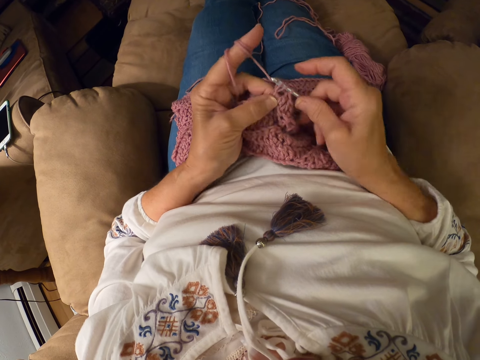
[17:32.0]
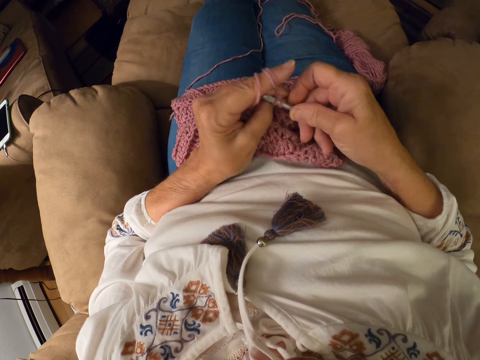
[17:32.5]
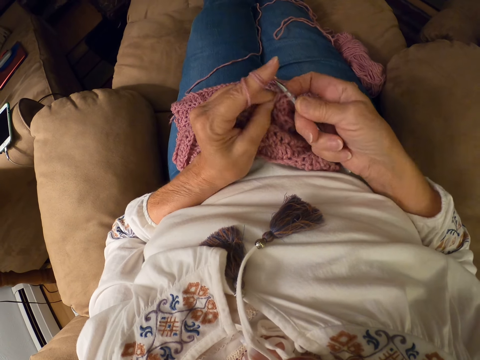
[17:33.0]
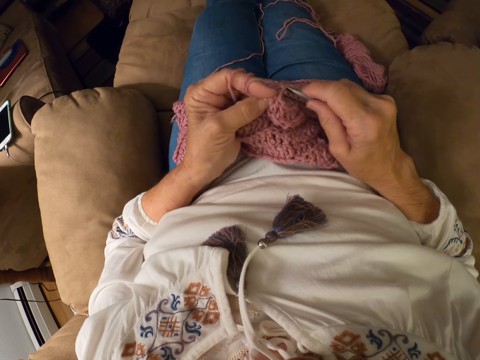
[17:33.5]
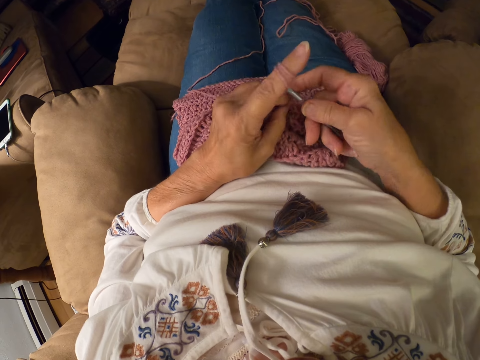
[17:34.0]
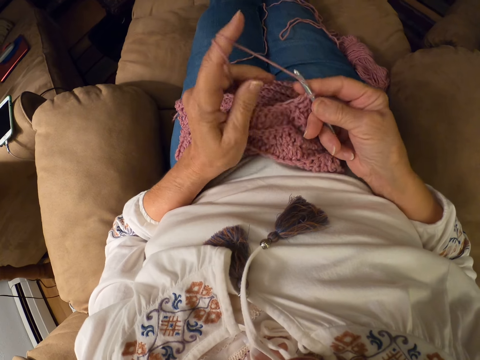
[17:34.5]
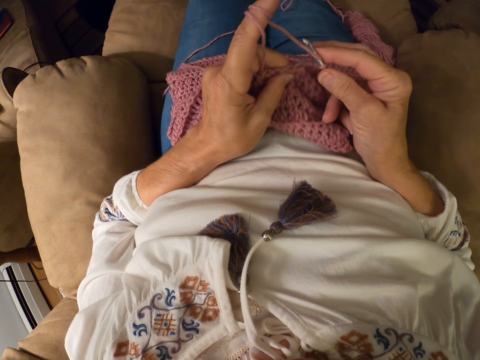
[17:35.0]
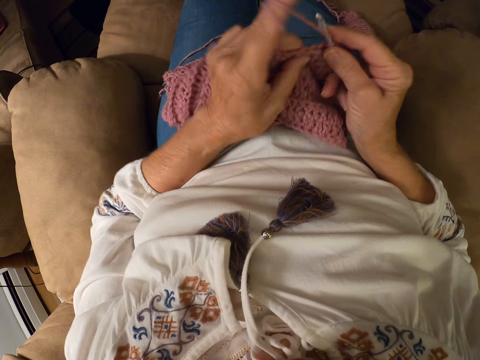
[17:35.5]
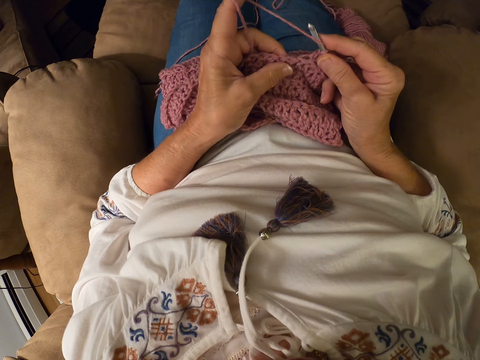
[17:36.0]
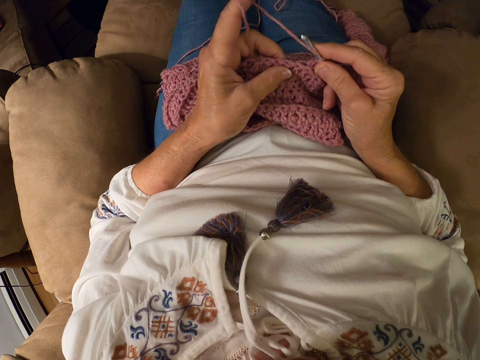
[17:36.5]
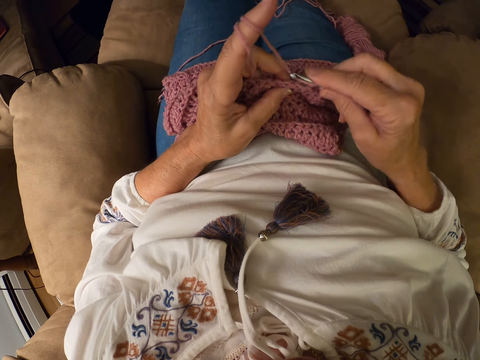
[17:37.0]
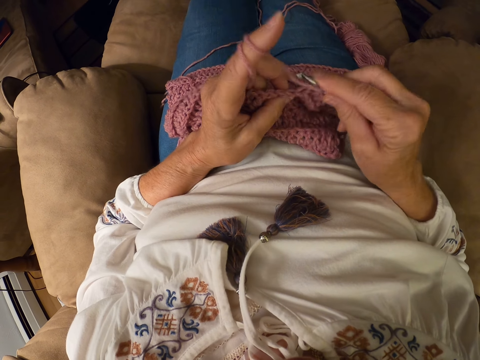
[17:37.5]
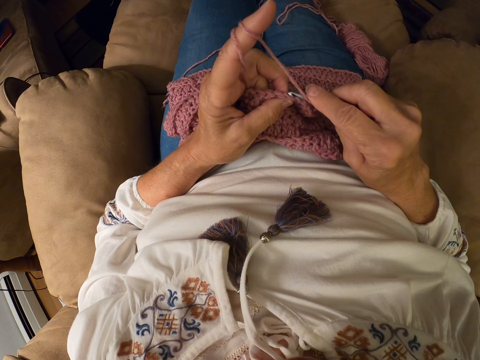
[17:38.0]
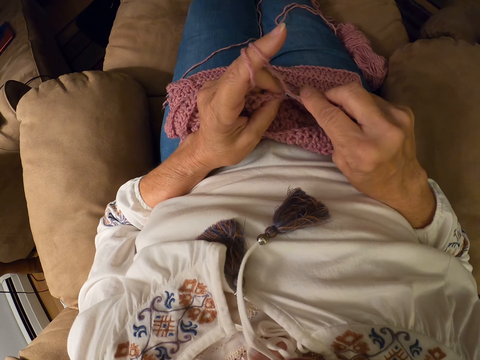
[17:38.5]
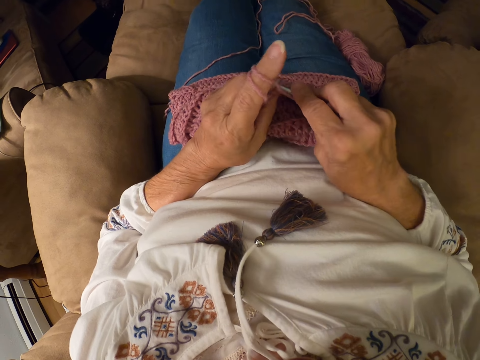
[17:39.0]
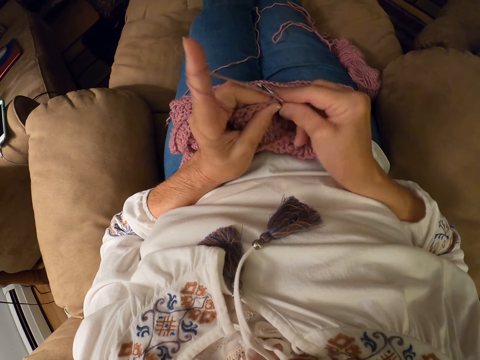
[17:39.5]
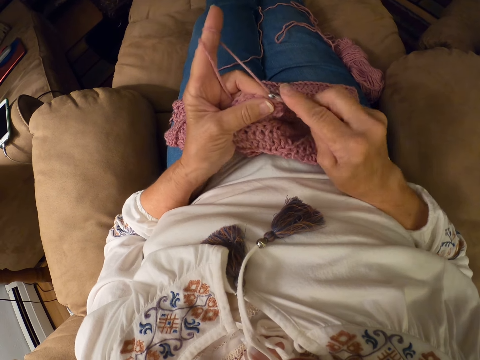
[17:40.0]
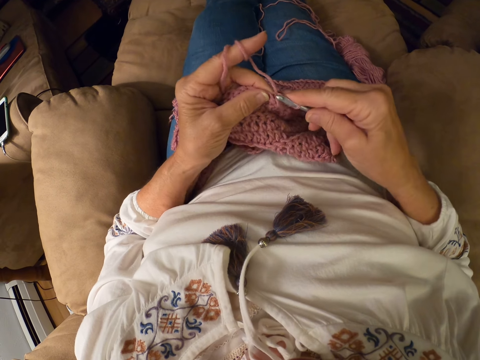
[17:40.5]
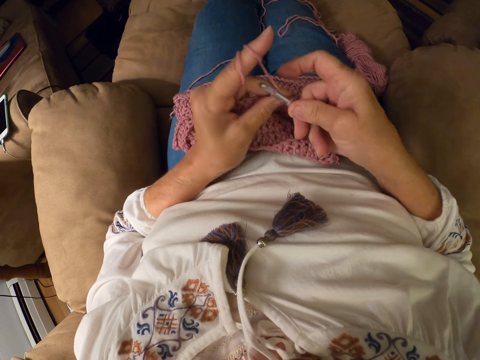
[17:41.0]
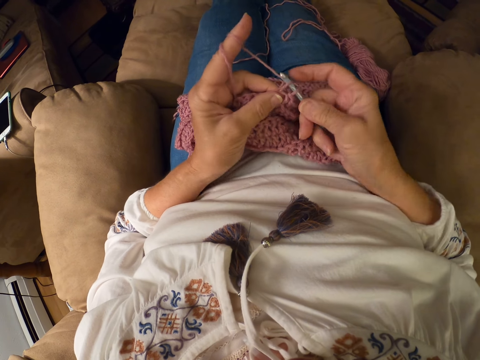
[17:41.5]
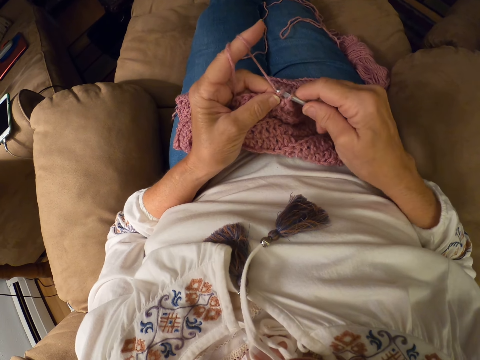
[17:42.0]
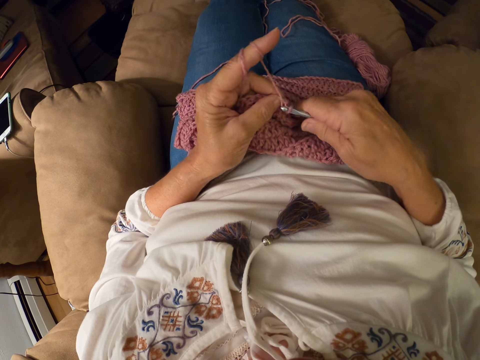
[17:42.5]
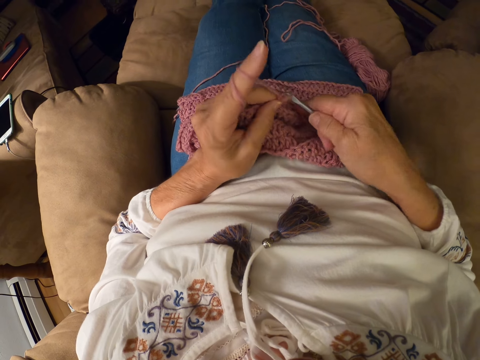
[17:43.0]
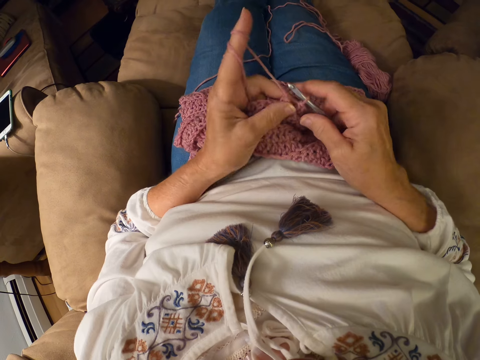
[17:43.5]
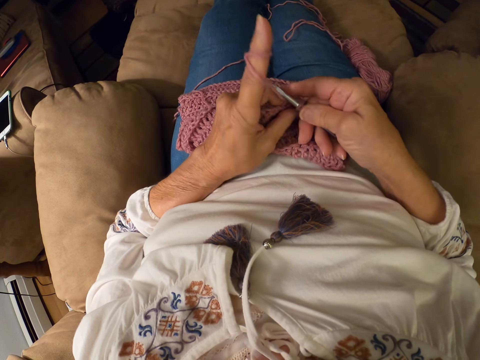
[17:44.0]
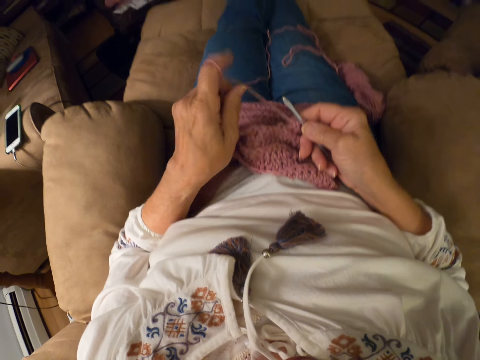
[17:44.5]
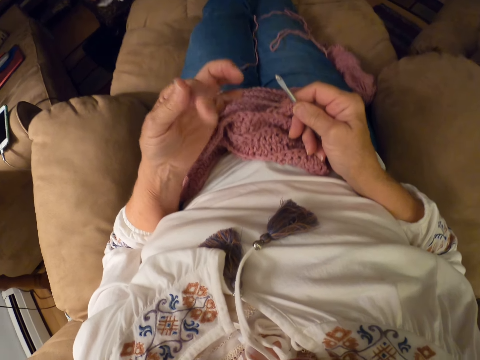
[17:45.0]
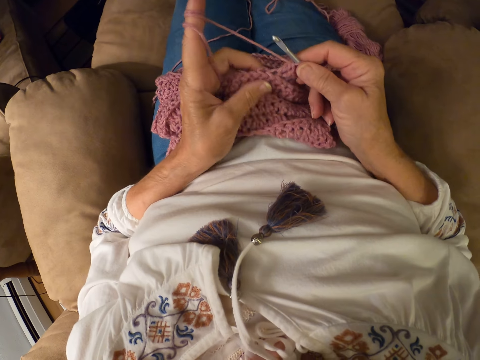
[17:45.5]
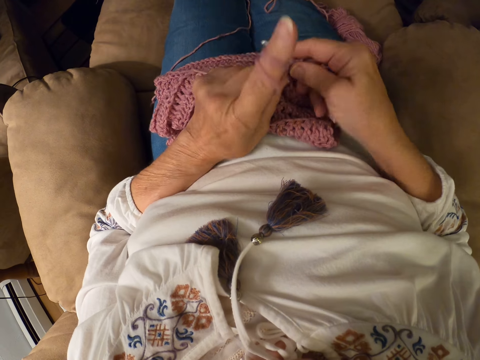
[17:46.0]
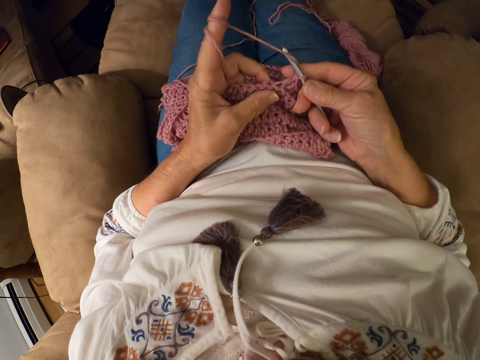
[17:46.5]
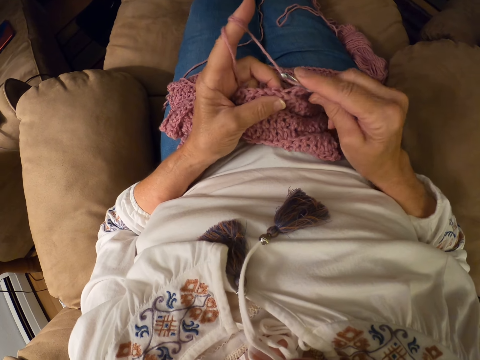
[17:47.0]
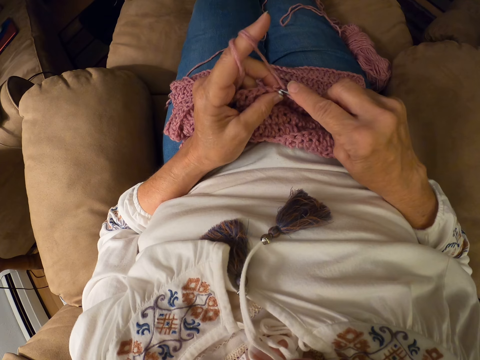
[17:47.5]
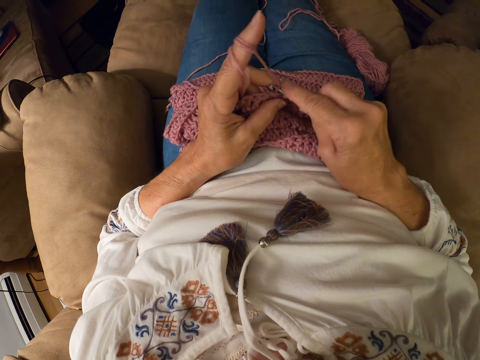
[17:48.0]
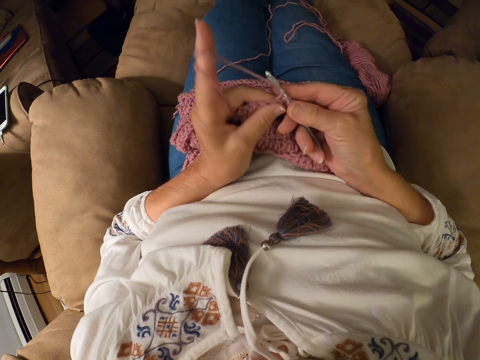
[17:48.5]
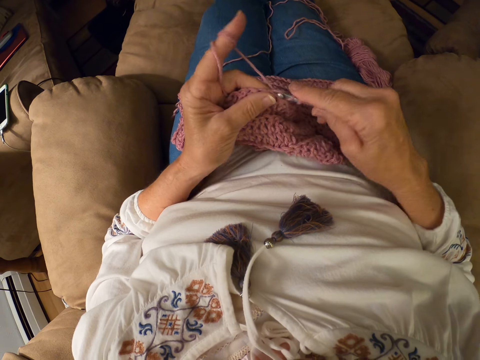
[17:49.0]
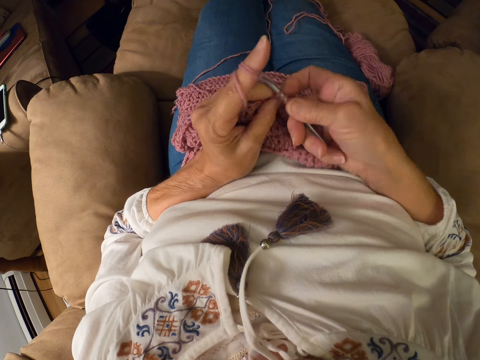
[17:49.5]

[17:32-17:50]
The camera wearer adjusts the crochet with both hands, lifts the sweater fabric and holds the sweater fabric on their laps. They crochet with the yarn. They roll the yarn around their left index finger. They crochet with the yarn.

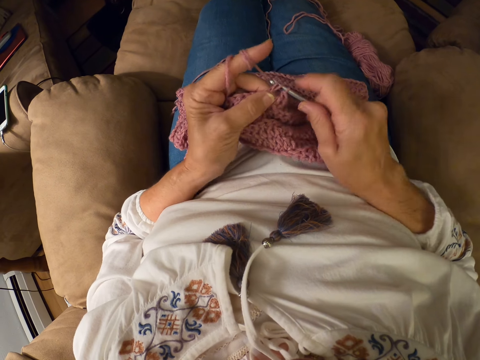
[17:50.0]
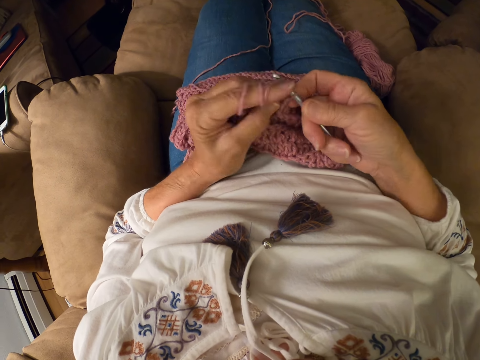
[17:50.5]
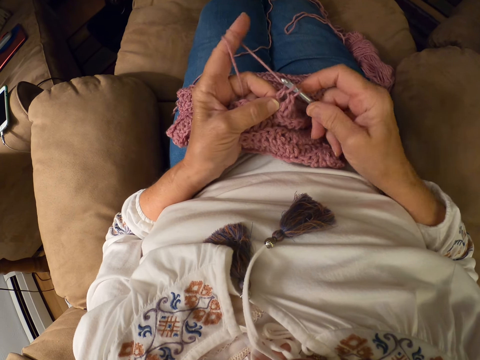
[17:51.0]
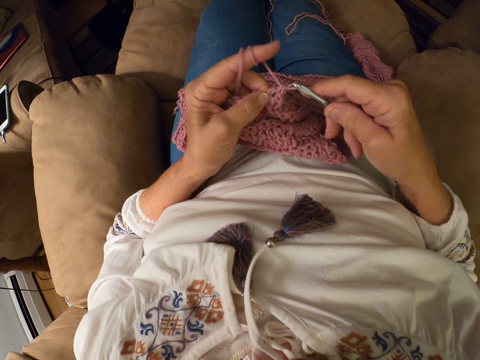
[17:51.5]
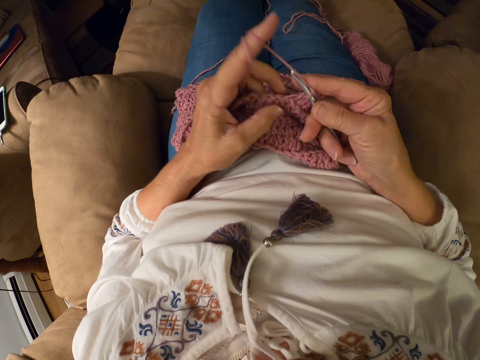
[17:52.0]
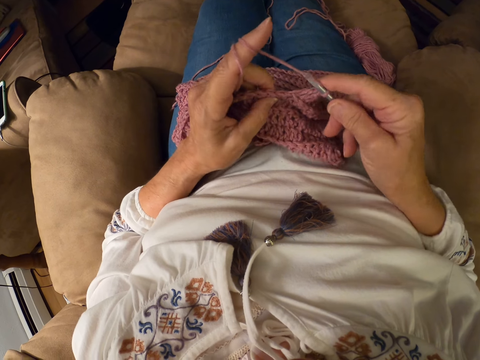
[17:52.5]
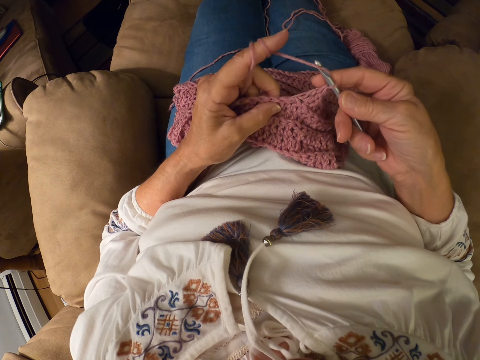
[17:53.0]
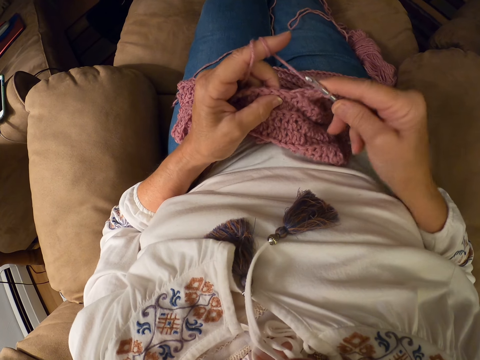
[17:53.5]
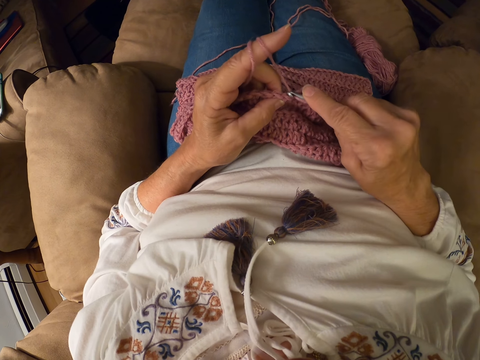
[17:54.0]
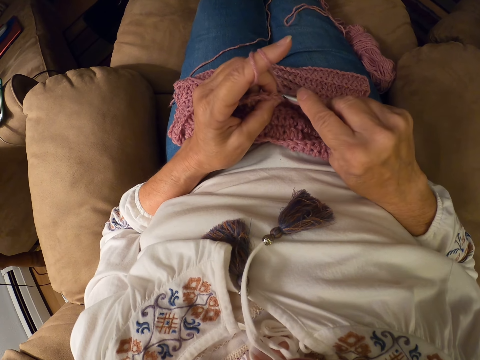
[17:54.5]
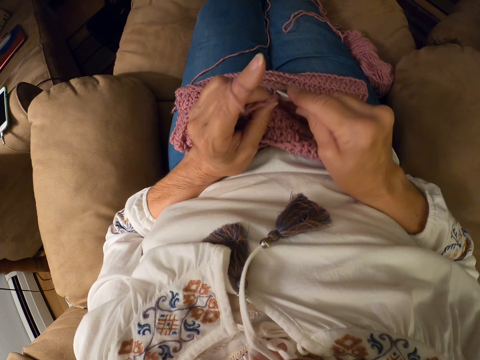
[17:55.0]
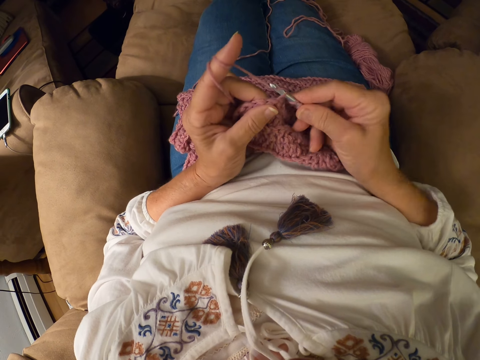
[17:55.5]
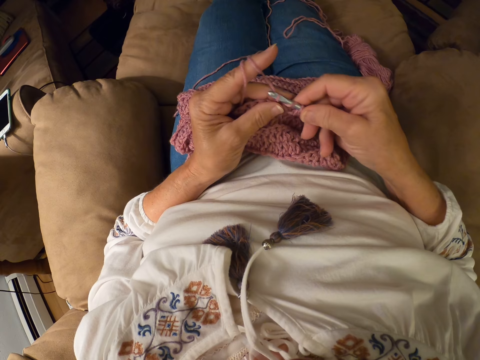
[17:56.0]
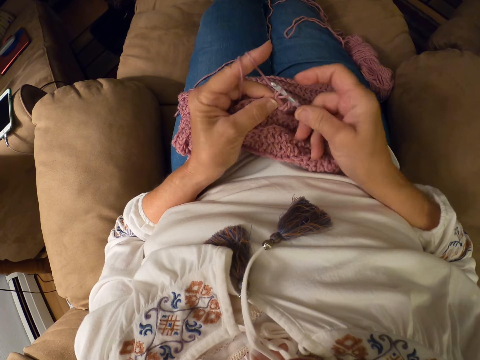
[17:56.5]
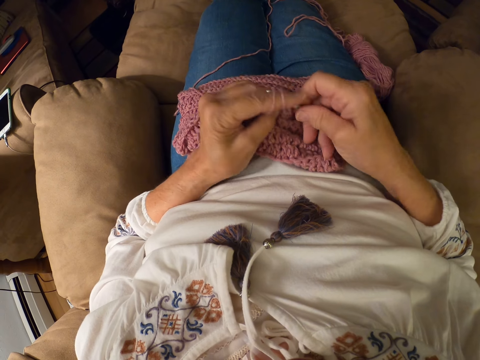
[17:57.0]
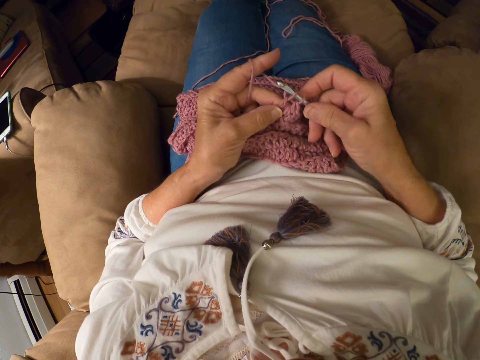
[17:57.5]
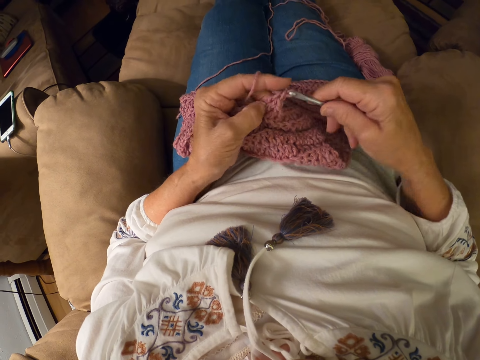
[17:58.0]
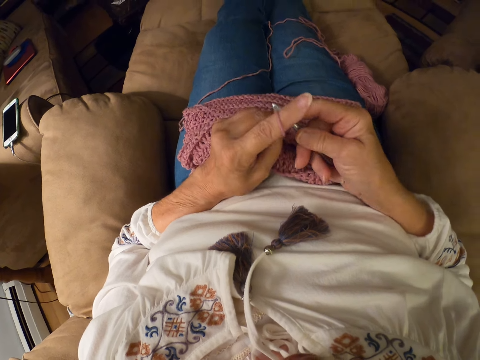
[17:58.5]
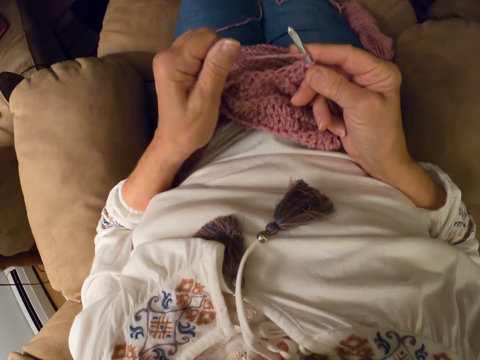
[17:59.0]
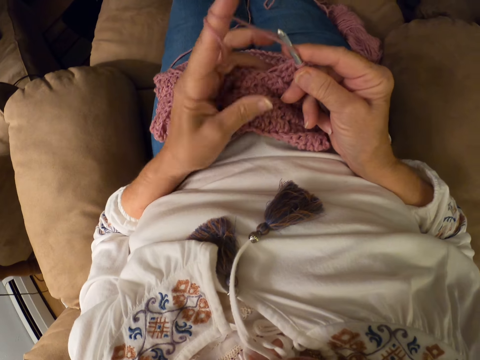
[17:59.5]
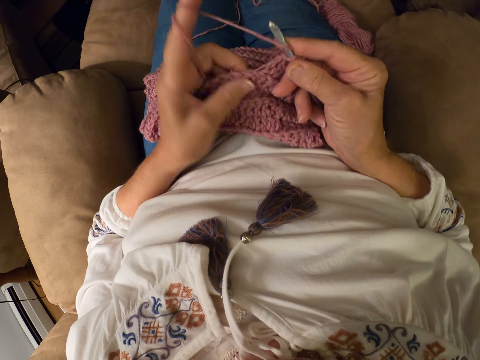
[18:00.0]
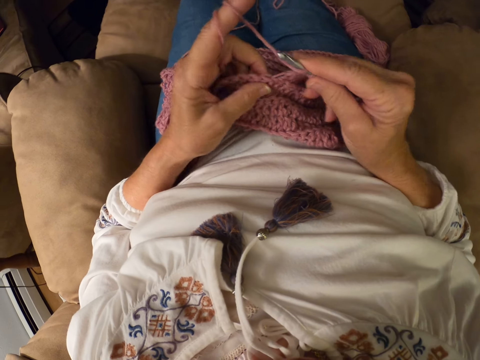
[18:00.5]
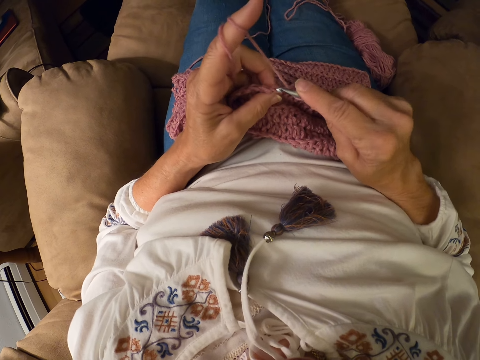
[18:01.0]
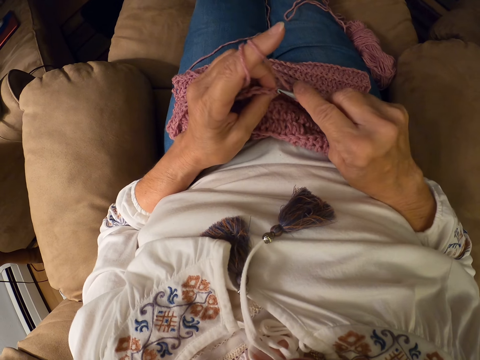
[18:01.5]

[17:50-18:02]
The camera wearer rolls the yarn around her left index finger. She crochets with the yarn.
